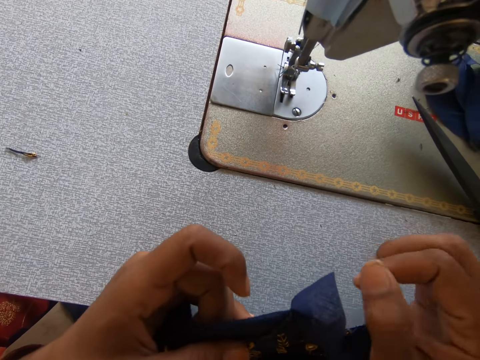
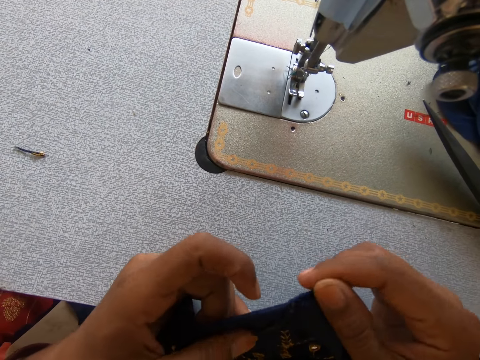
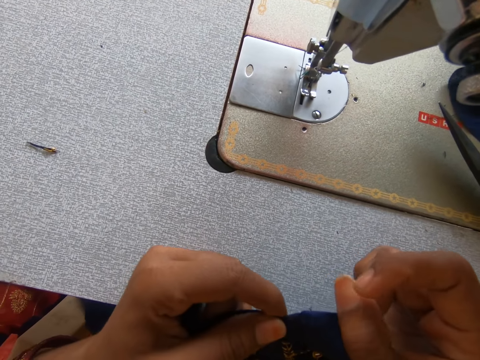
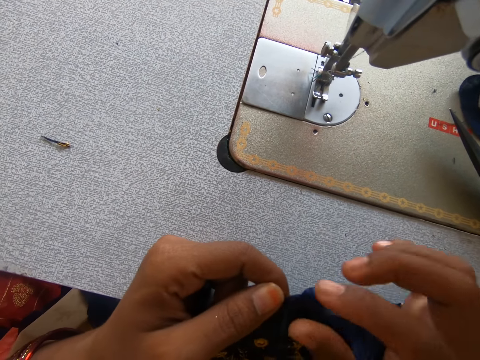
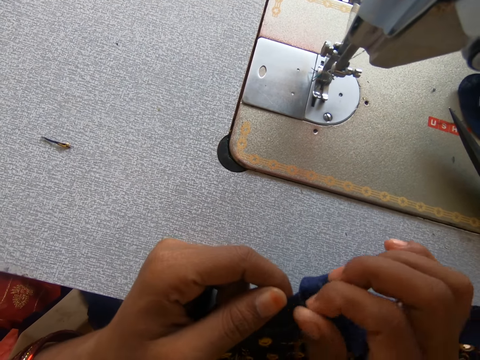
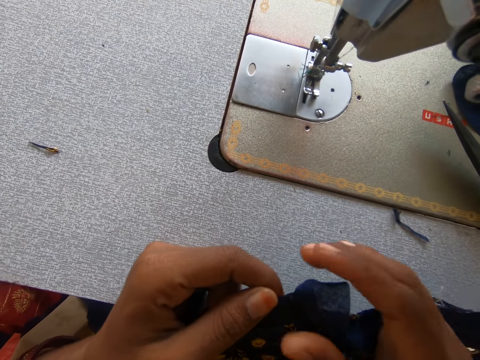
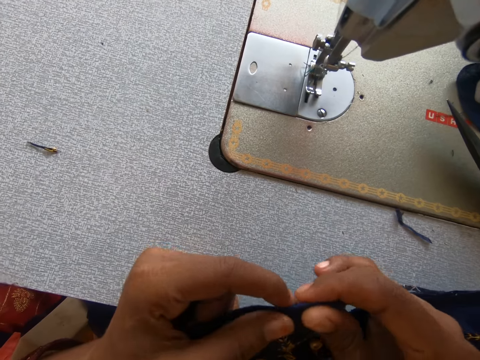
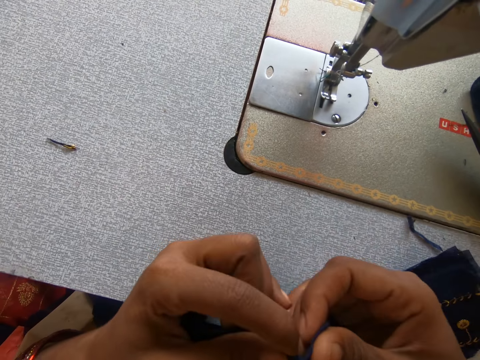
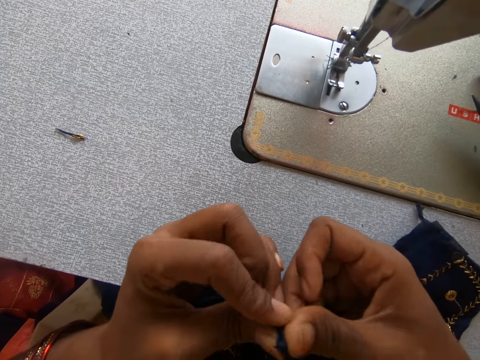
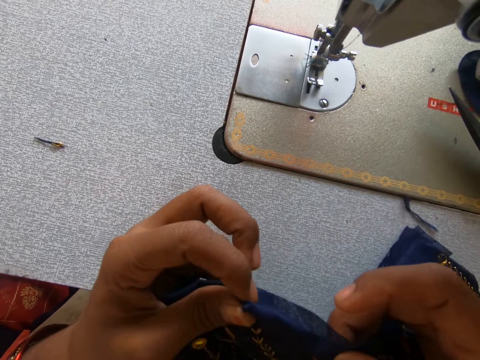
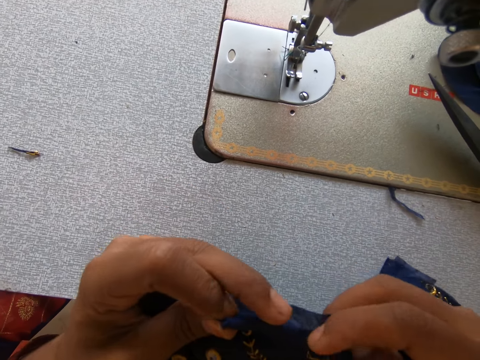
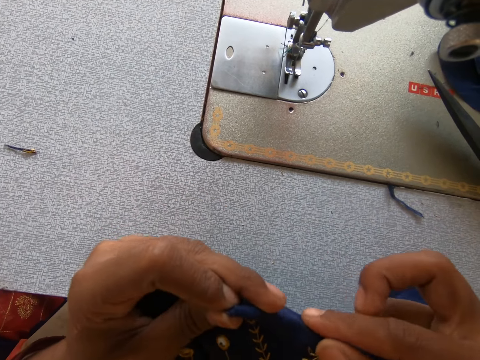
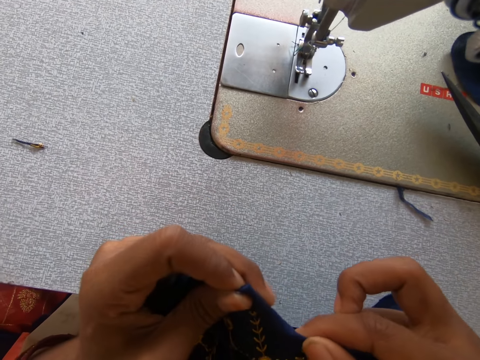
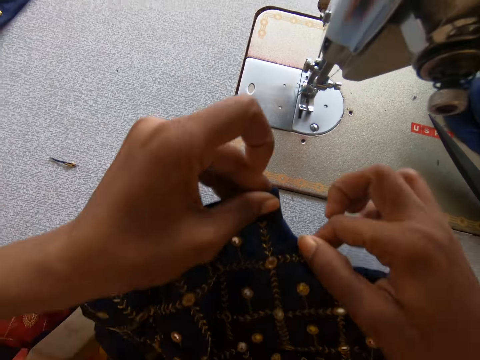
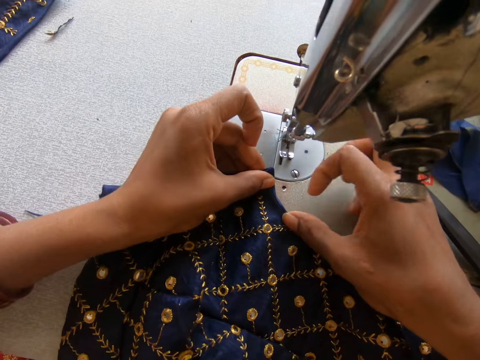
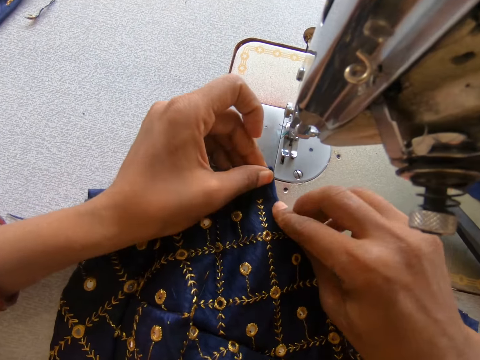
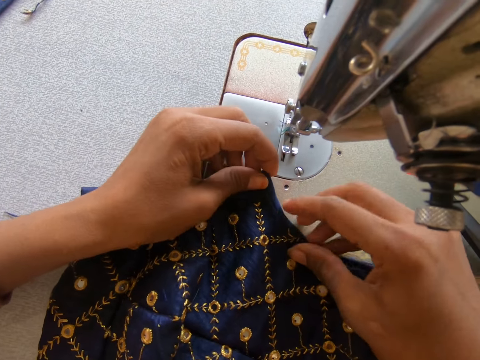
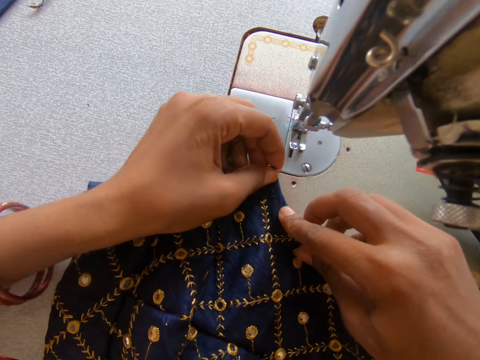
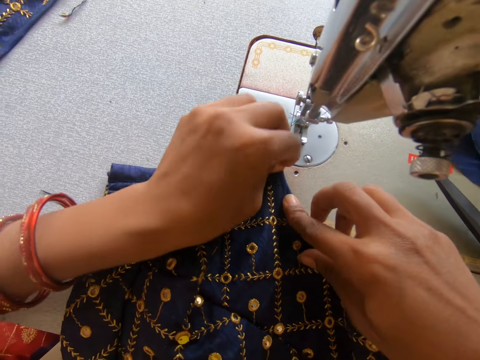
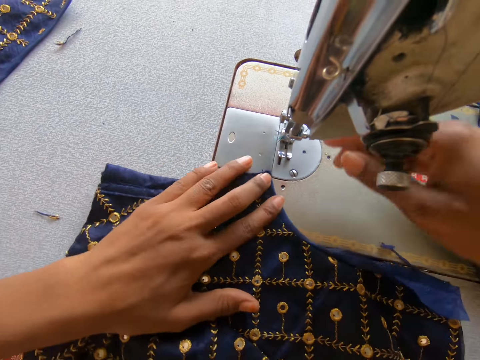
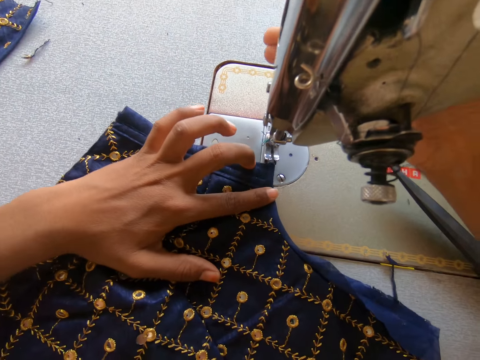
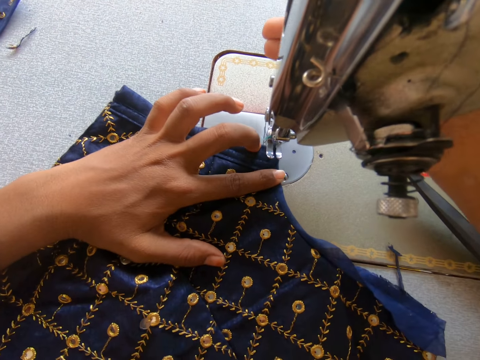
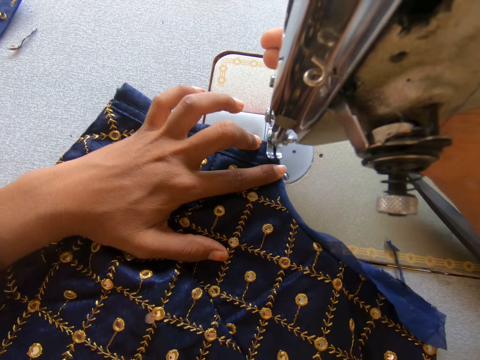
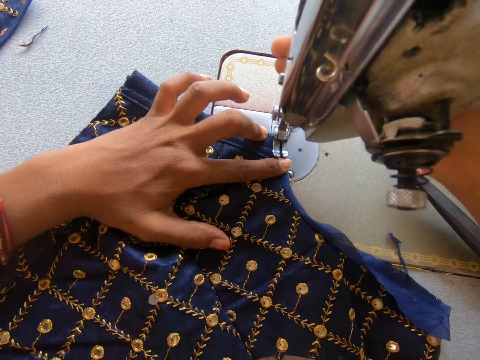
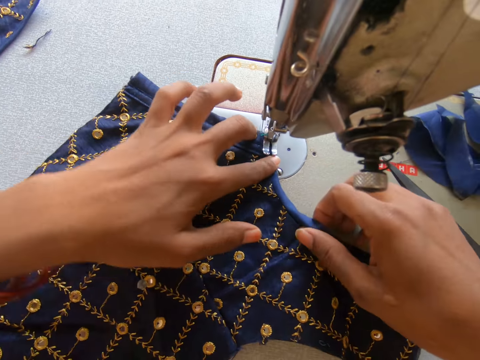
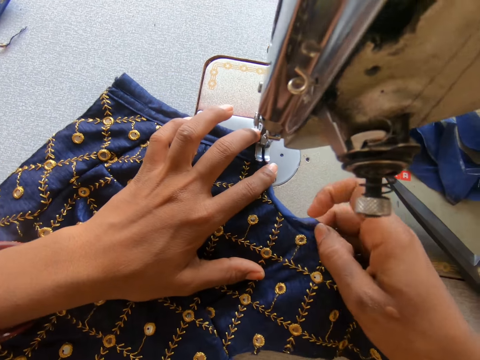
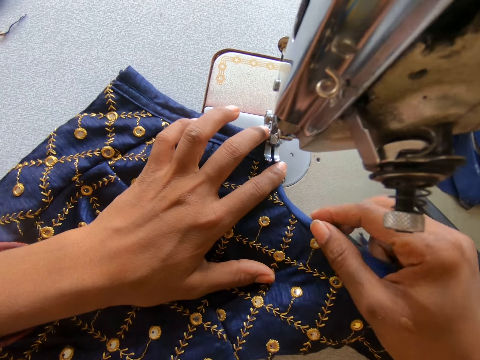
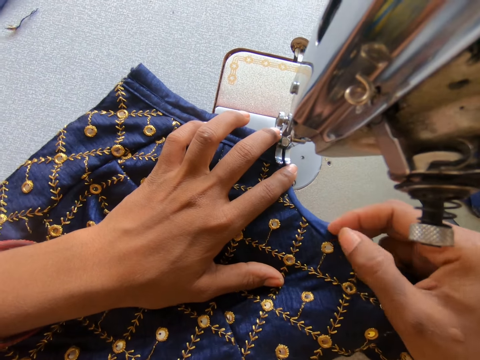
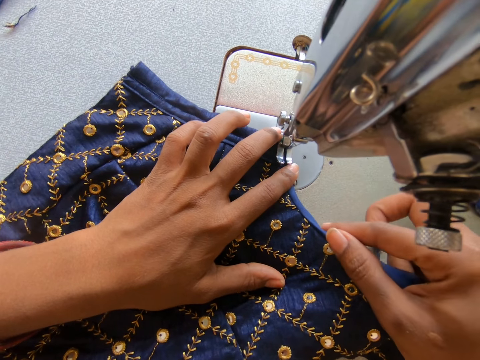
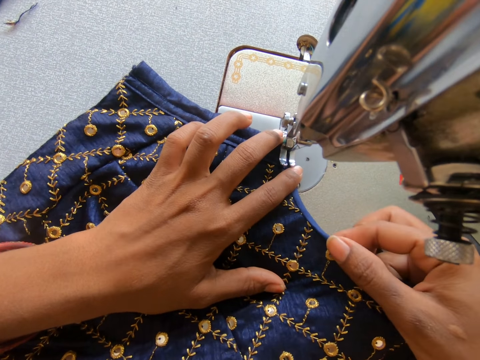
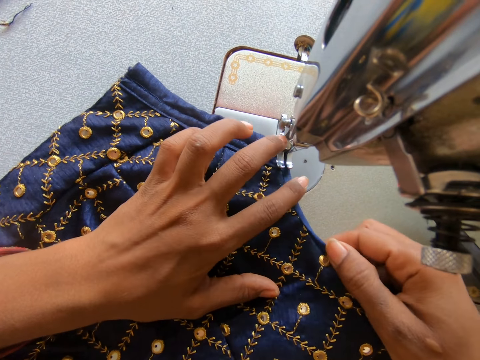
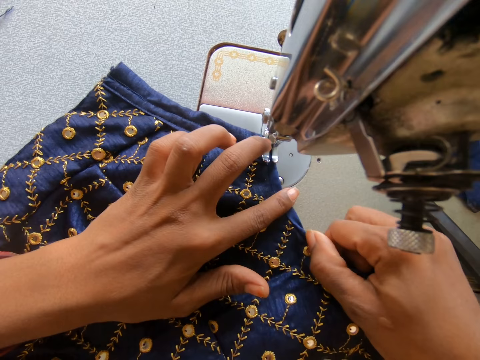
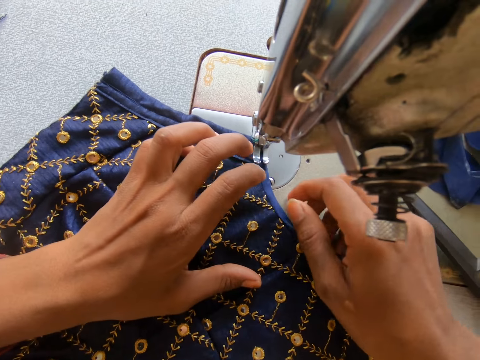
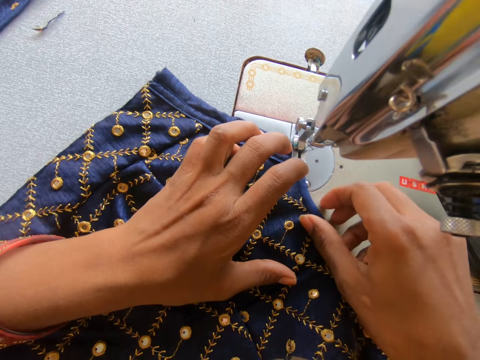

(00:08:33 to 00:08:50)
The camera wearer pulls off a thread. They drop the thread on the sewing machine. They fold the cloth. They put the cloth on the sewing machine. They fold the cloth. They operate the sewing machine. They adjust the sewing machine needle. They sew the lining material on the clothing material. They adjust the clothing material.

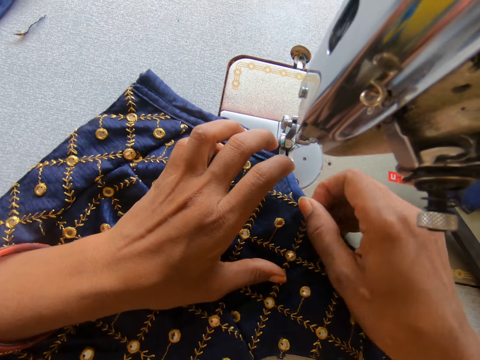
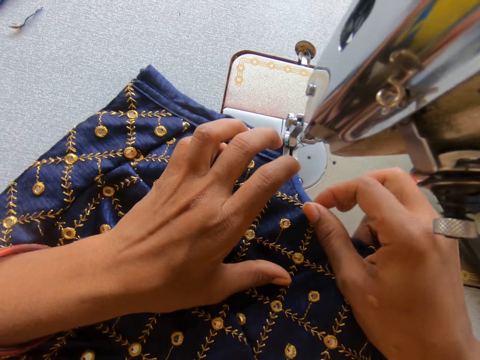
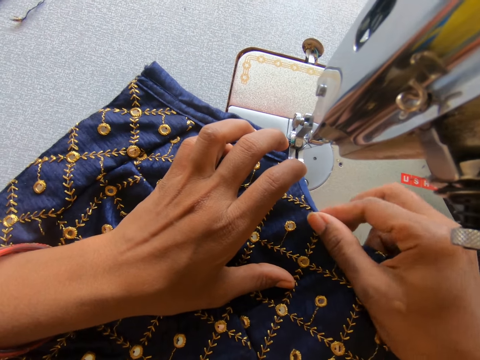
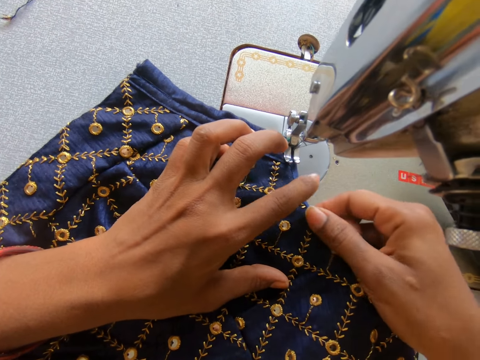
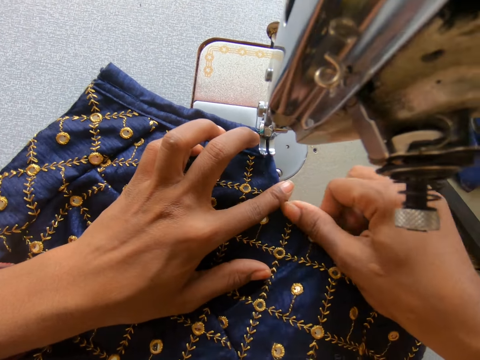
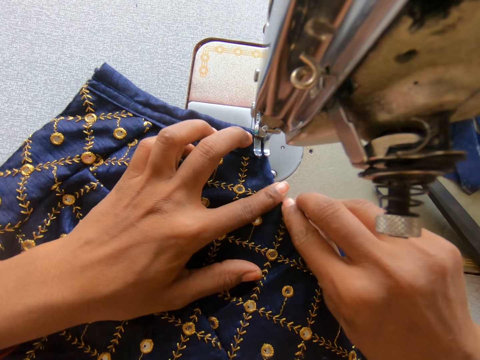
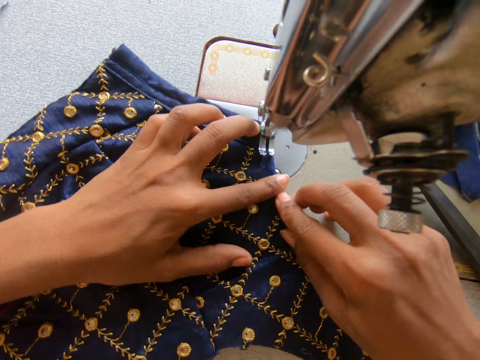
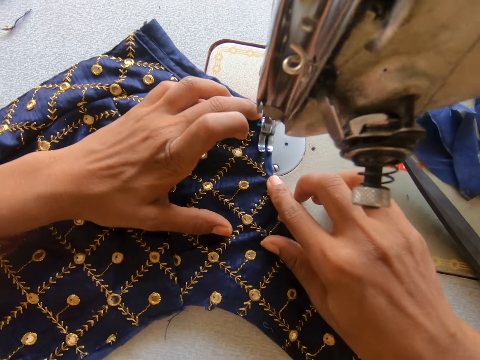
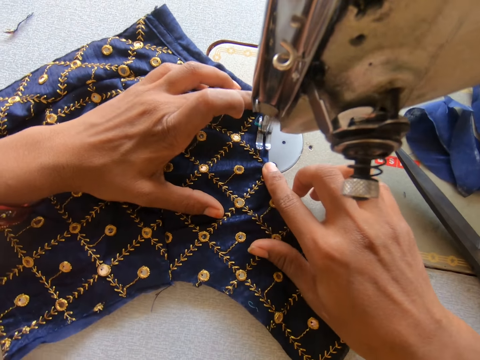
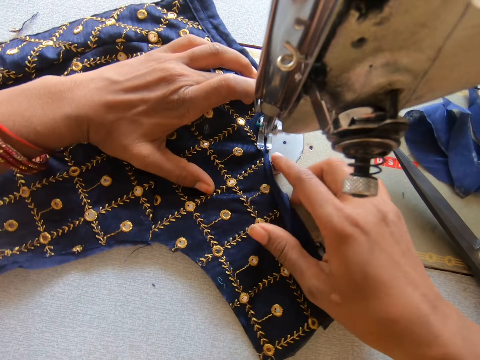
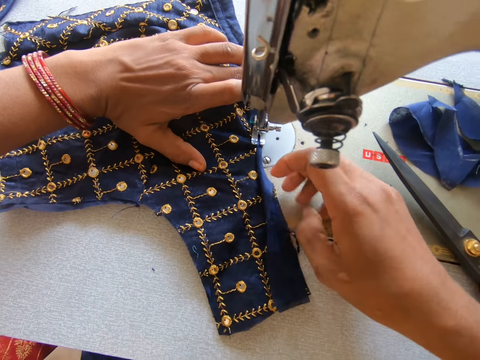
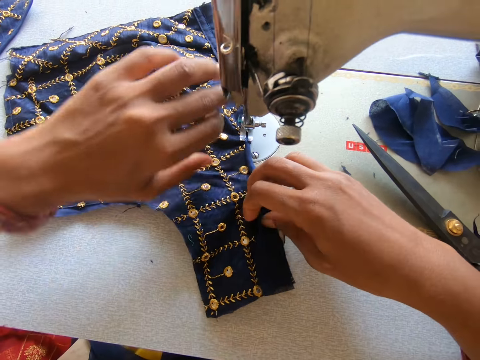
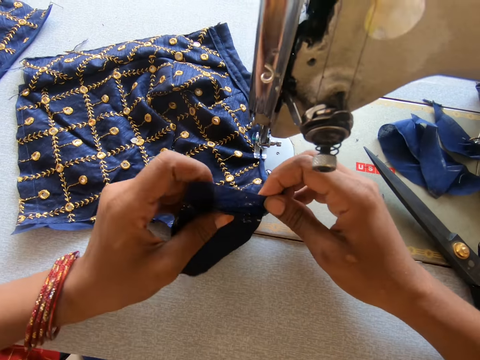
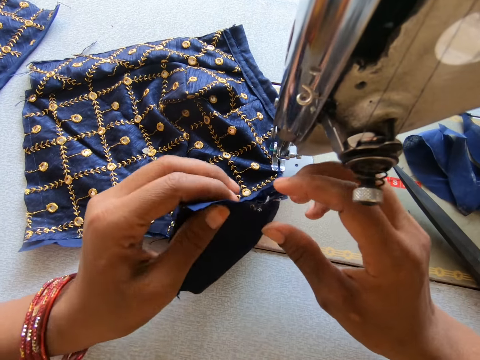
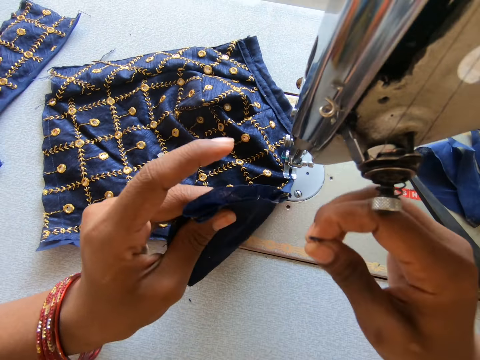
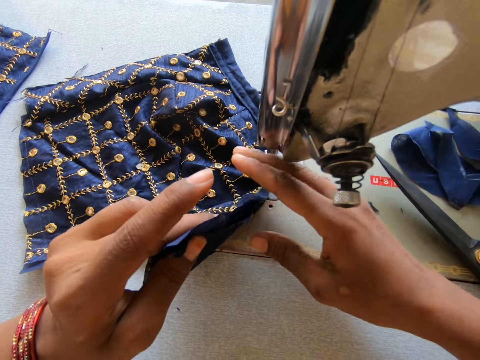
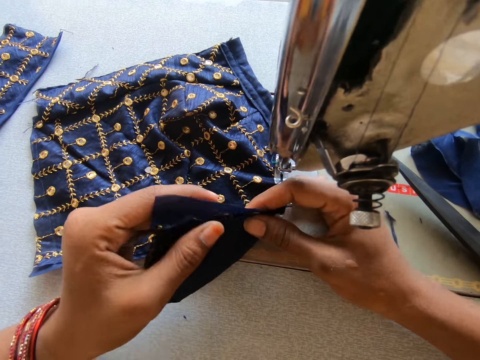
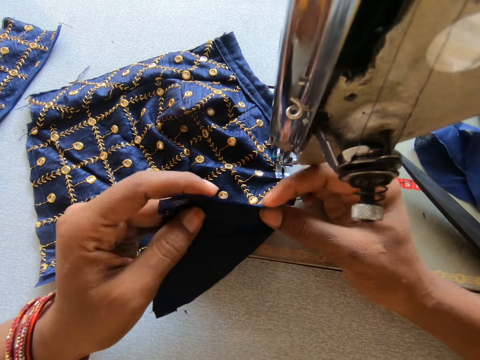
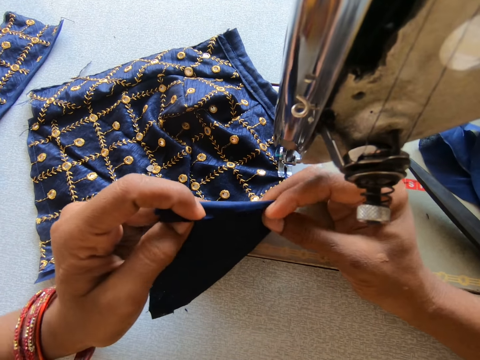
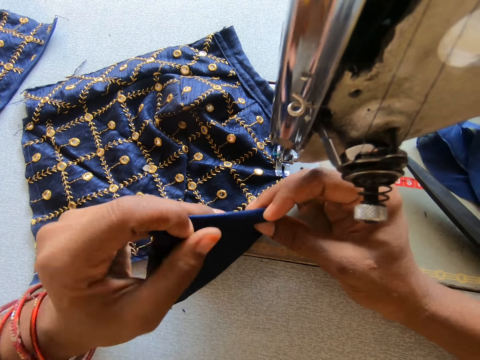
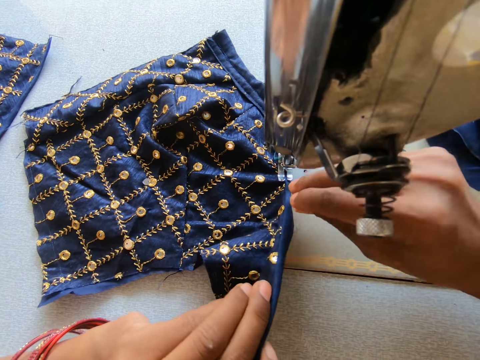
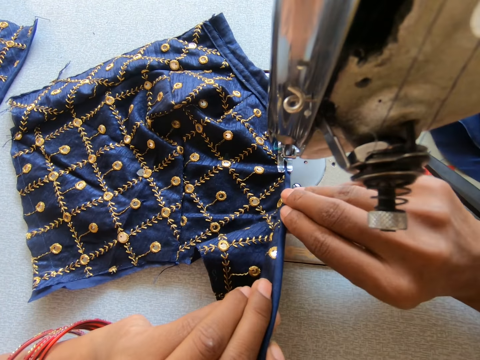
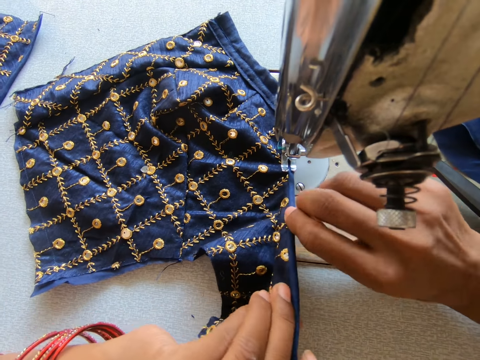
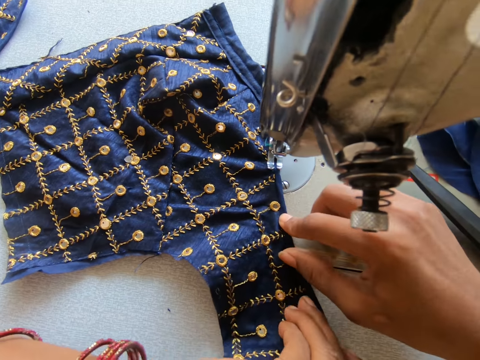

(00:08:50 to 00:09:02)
The camera wearer sews the lining material on the clothing material. They fold the lining material.
